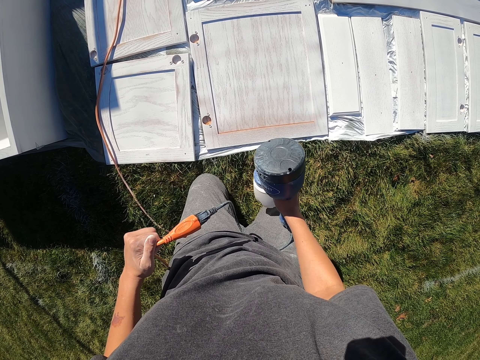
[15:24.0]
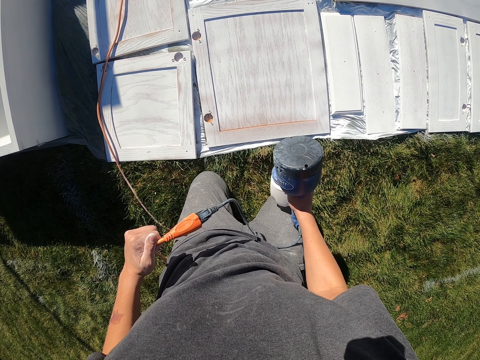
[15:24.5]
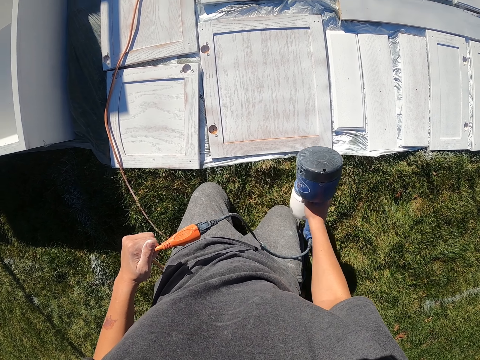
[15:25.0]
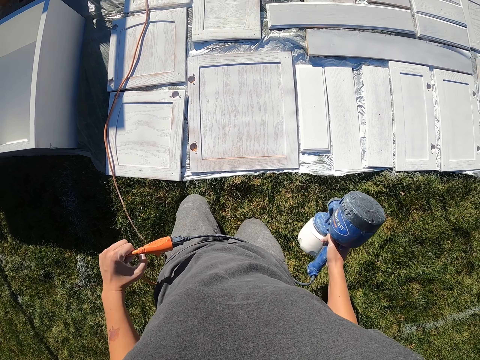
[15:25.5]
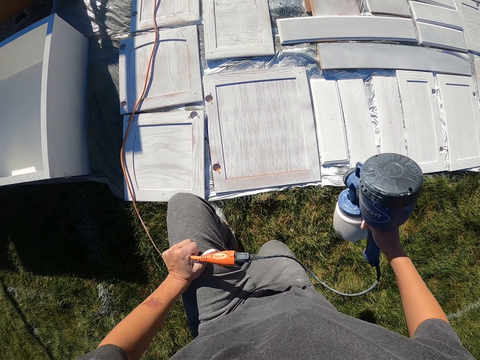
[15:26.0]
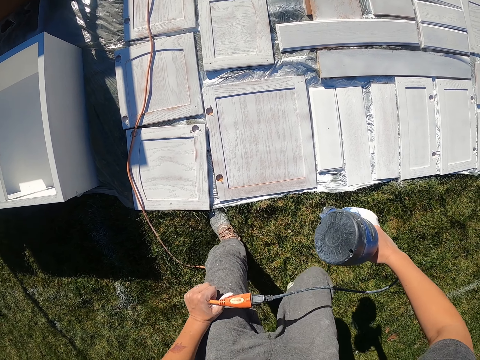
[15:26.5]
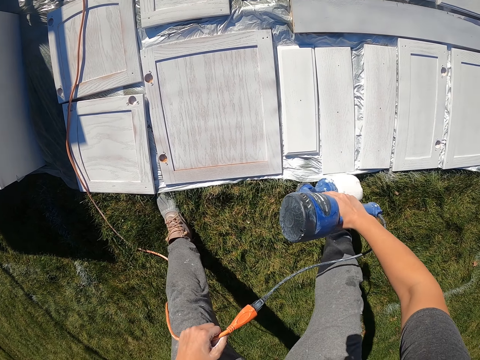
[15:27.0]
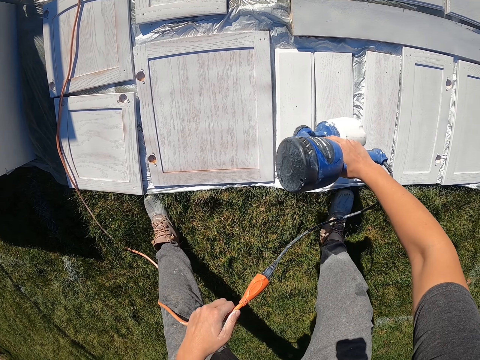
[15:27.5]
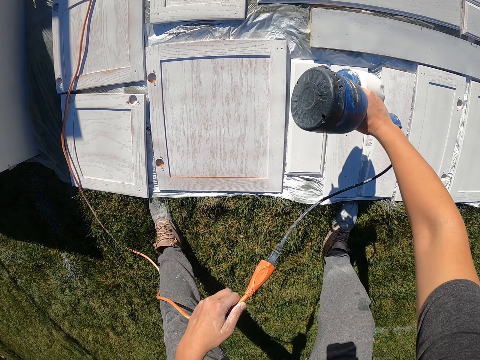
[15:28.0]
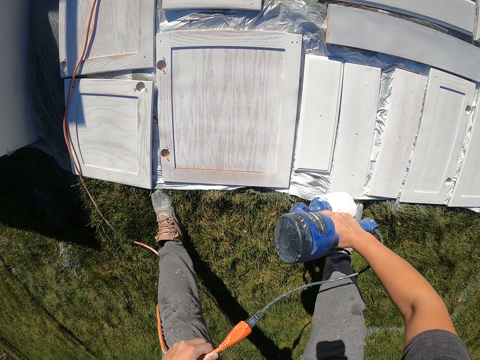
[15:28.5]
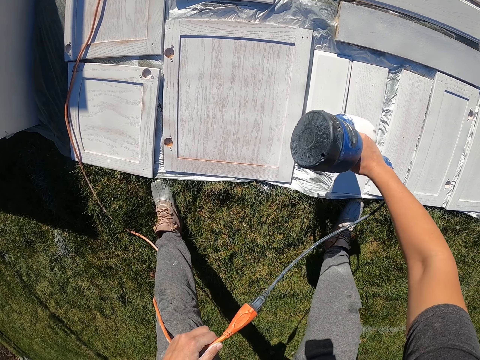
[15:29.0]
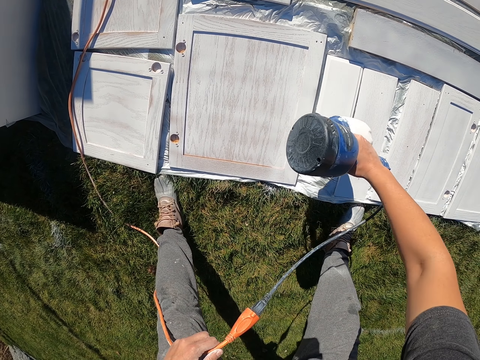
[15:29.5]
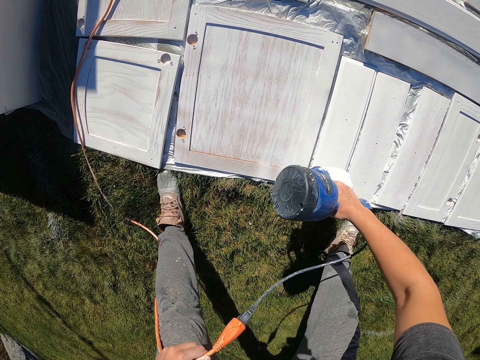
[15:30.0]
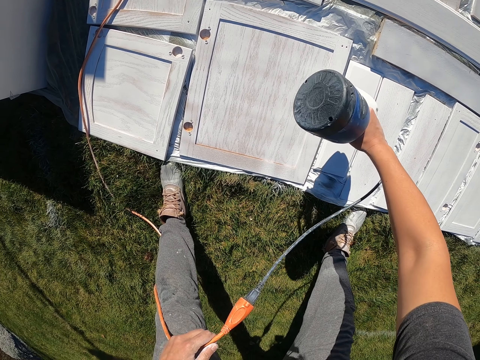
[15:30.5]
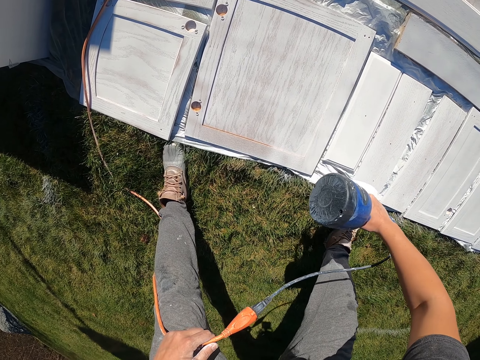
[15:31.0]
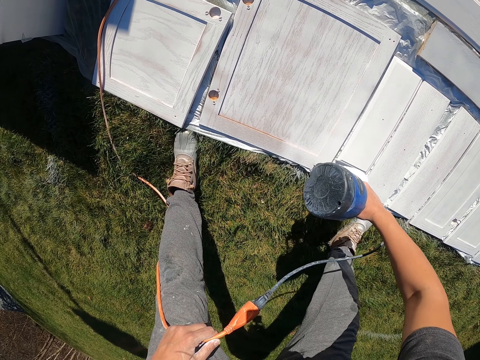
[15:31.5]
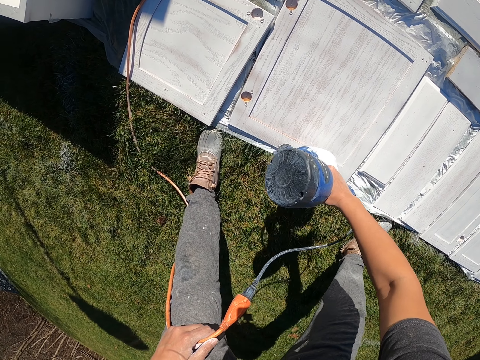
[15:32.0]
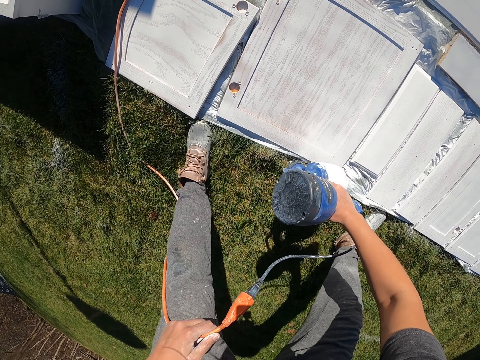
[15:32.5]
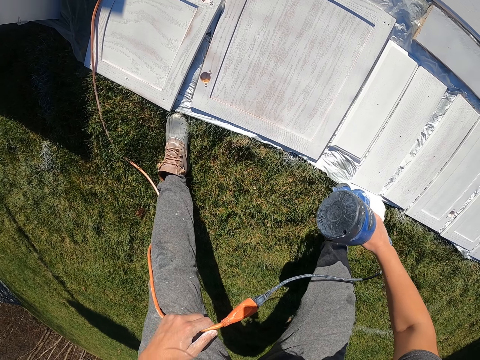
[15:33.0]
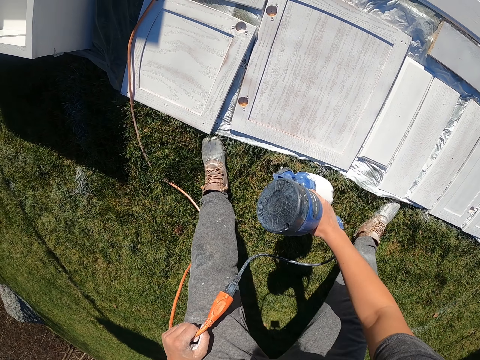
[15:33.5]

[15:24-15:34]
The camera wearer stands up. They spray paint on the woods.

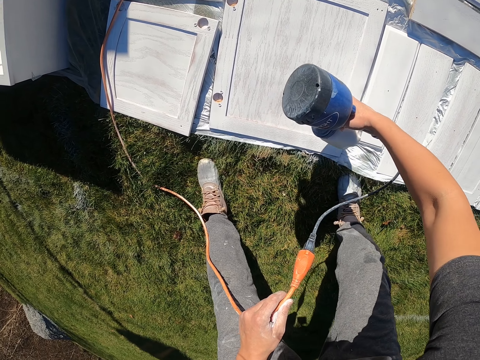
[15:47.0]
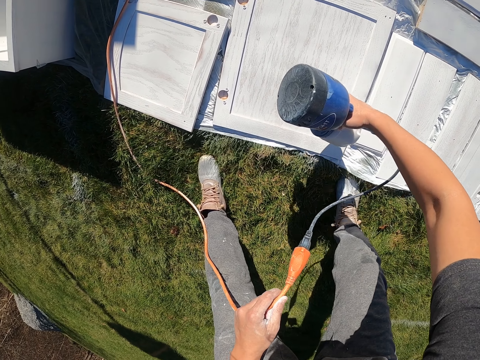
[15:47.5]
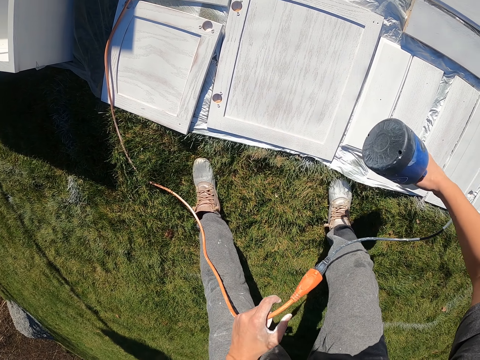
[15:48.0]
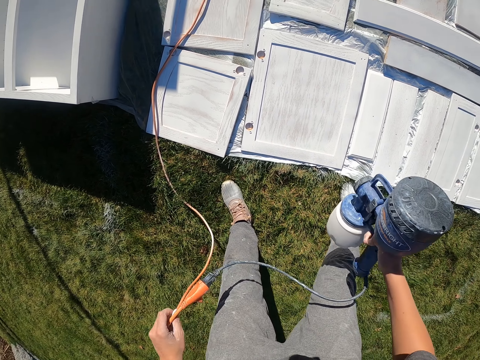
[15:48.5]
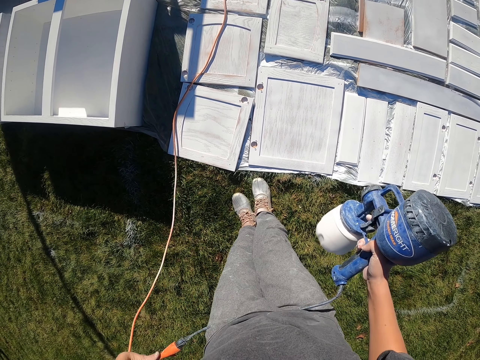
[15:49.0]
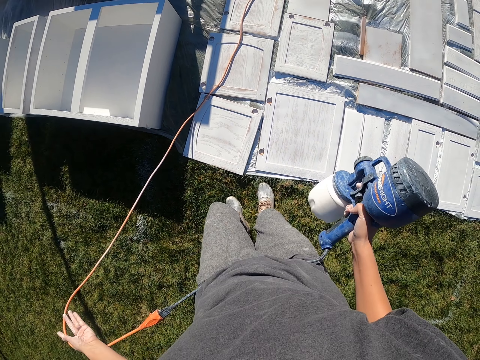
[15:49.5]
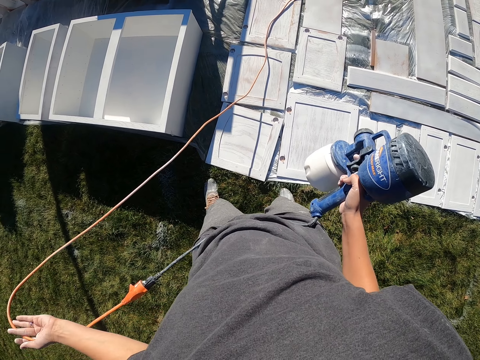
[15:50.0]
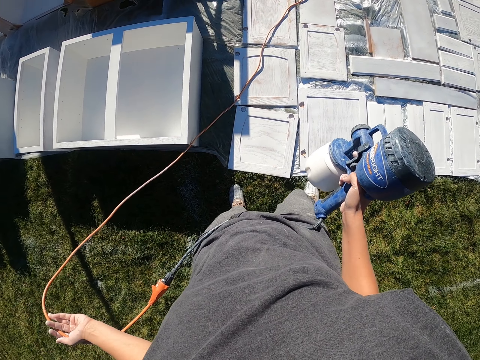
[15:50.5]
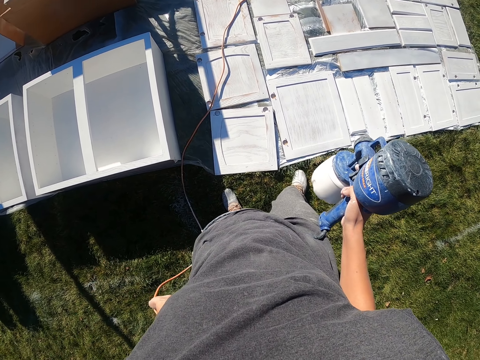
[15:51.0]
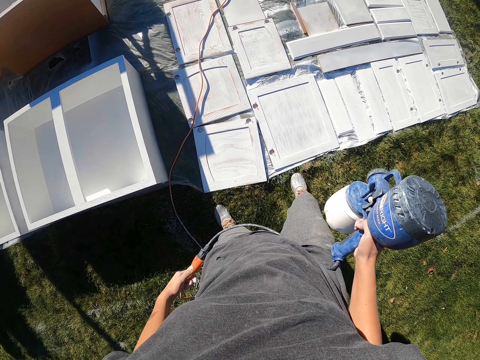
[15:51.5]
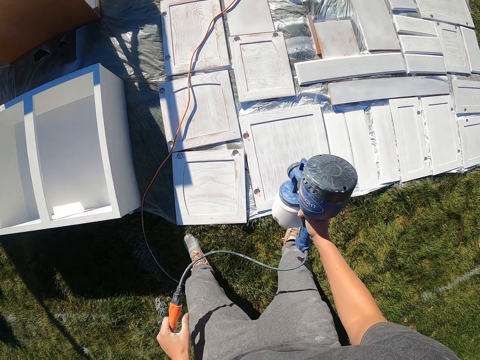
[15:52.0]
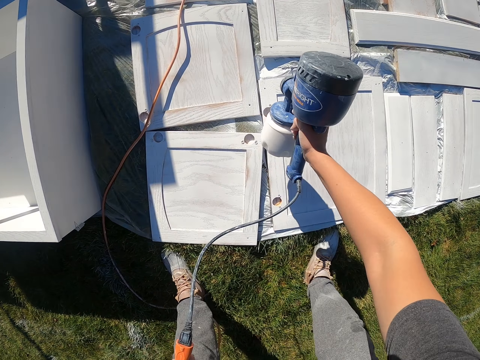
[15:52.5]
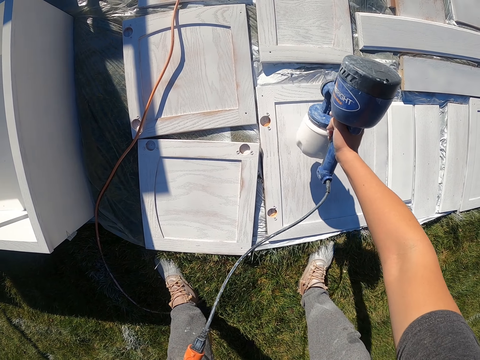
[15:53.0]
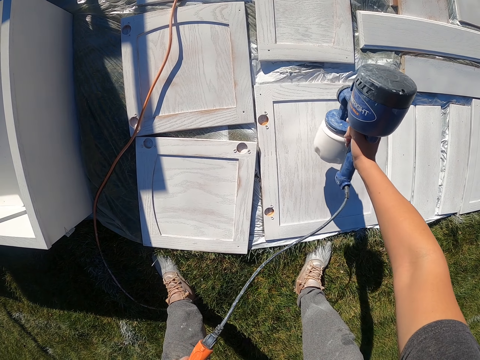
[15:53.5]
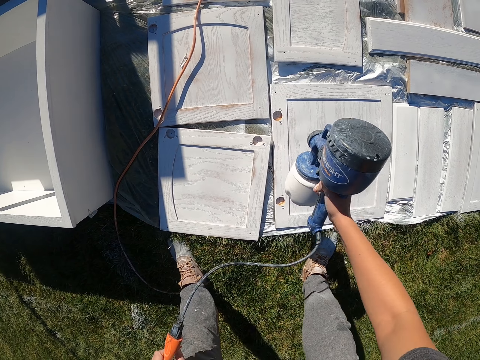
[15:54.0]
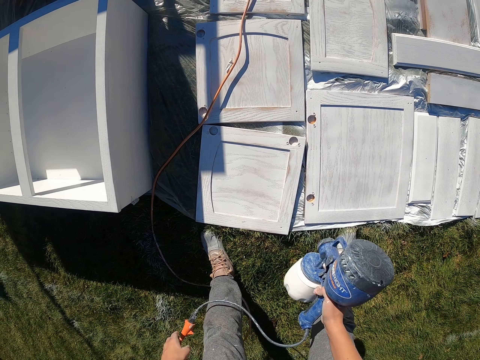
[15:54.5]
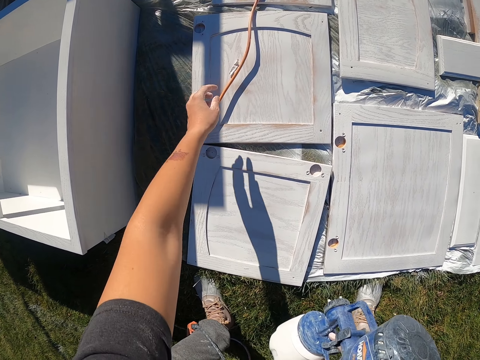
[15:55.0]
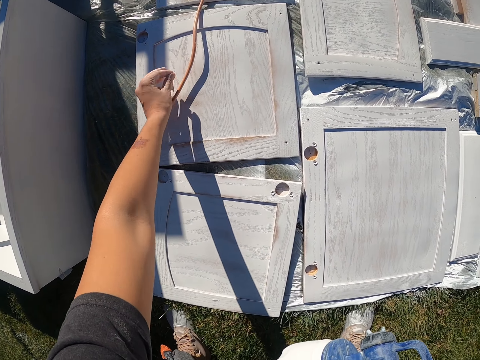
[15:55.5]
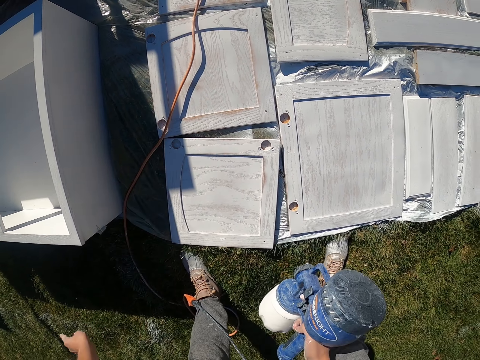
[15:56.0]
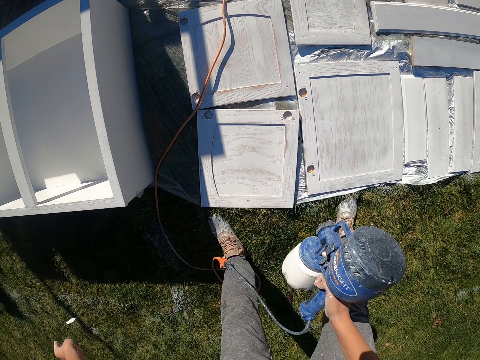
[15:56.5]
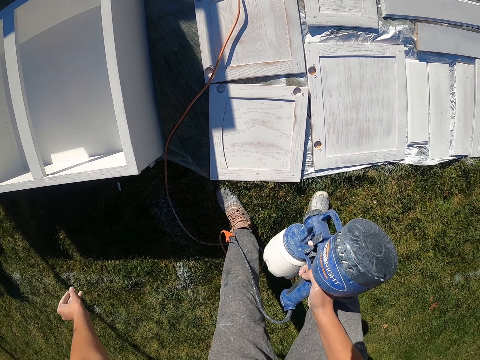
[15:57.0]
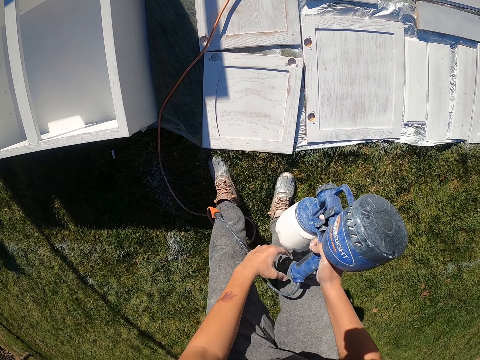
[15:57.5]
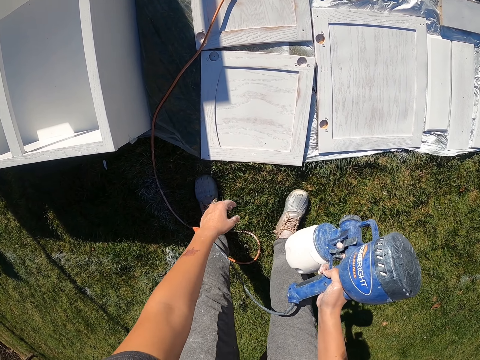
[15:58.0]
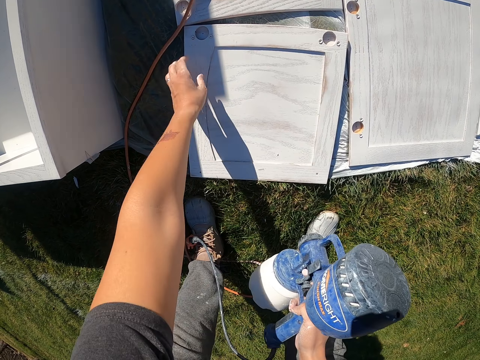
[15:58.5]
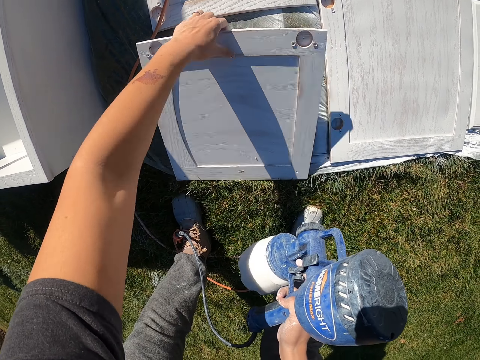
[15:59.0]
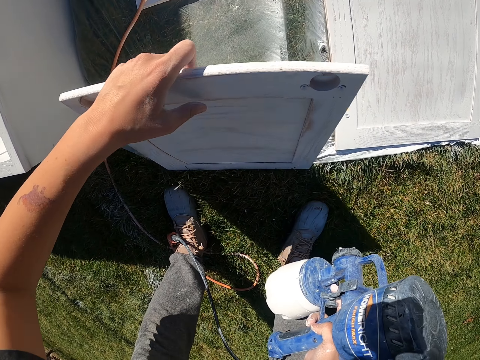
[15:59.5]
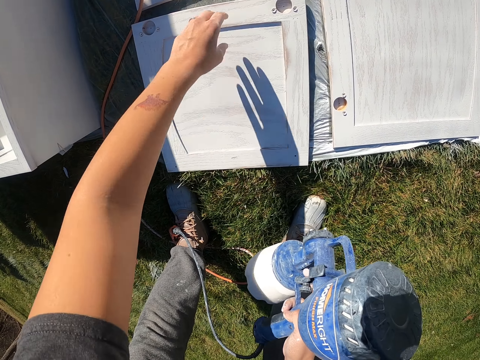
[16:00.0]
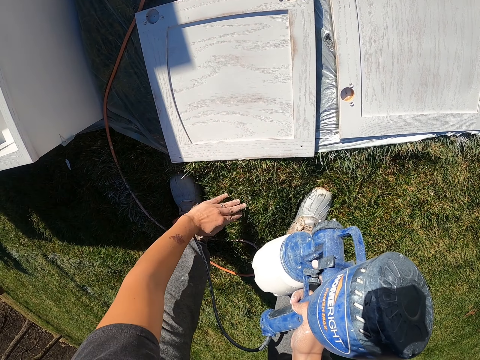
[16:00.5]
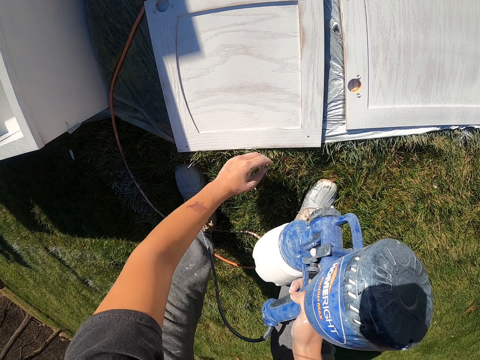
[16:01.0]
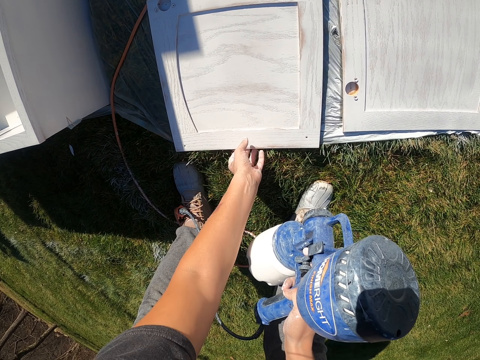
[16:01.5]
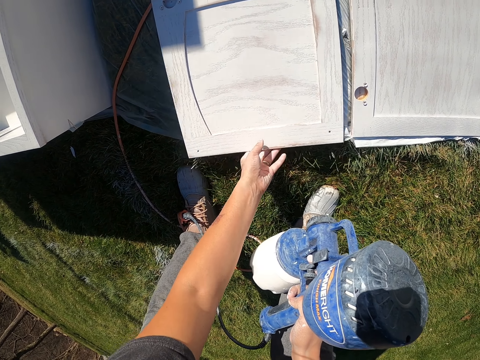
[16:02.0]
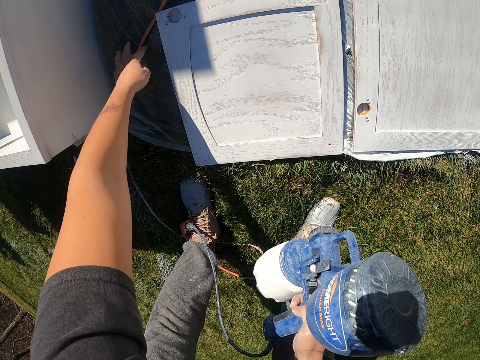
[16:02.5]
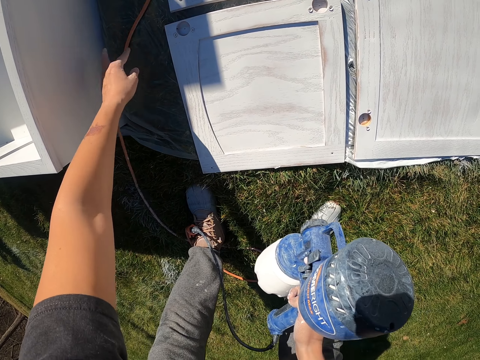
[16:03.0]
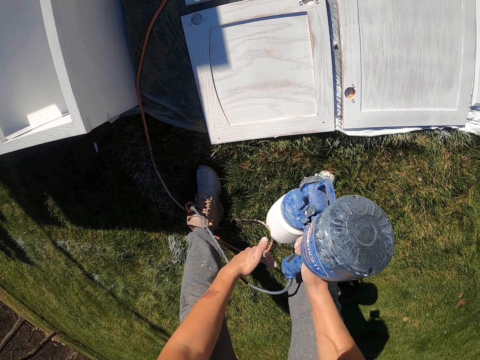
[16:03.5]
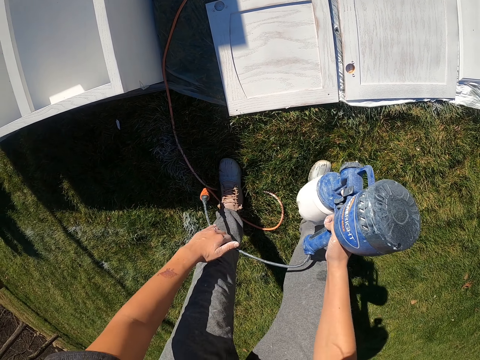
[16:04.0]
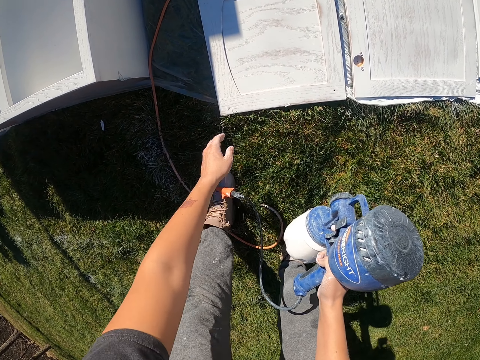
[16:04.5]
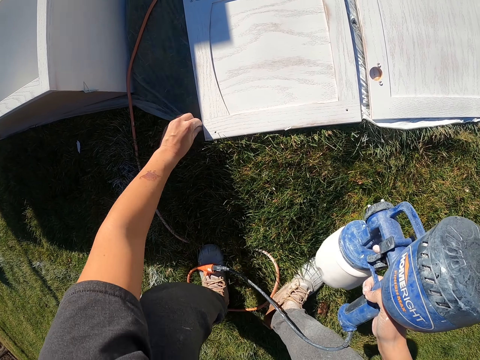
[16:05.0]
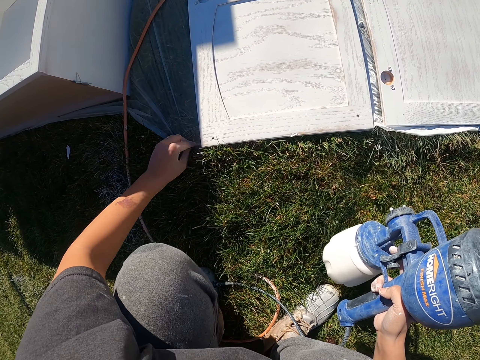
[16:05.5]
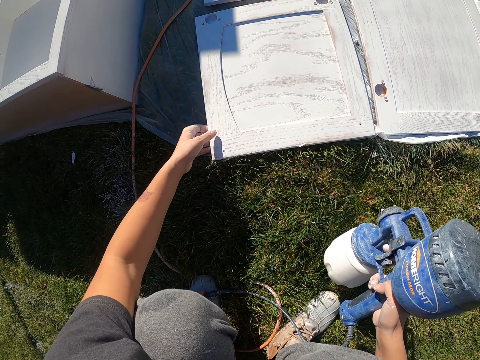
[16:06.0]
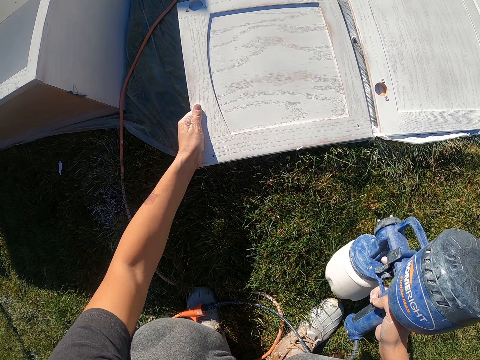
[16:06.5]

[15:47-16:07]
The camera wearer looks around the woods. They move the wire. They spray paint on the woods. They pick something. They drop something on the ground. They move a piece of wood. They remove something on the piece of wood. They move the wire. They move something.
